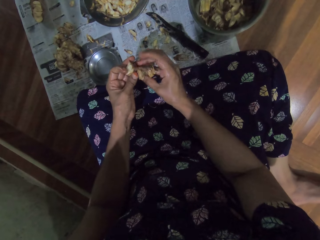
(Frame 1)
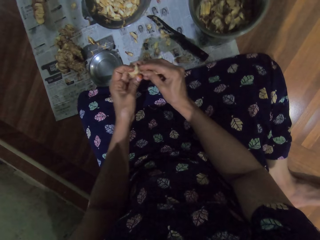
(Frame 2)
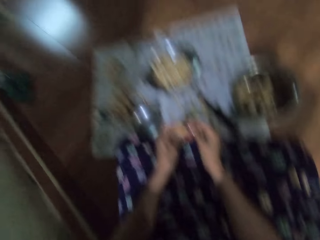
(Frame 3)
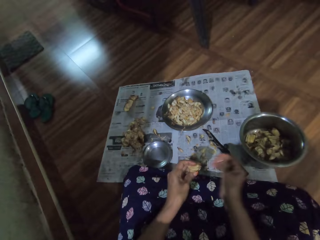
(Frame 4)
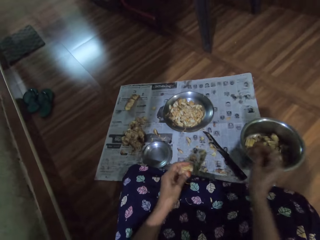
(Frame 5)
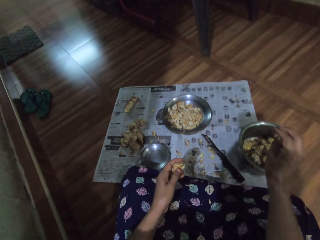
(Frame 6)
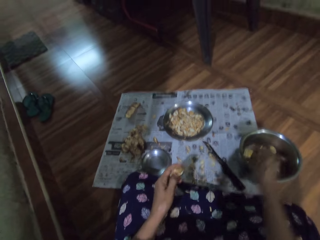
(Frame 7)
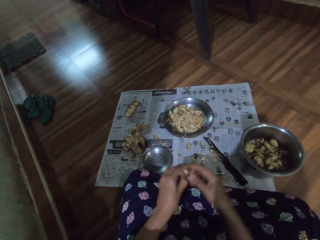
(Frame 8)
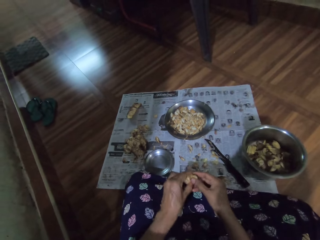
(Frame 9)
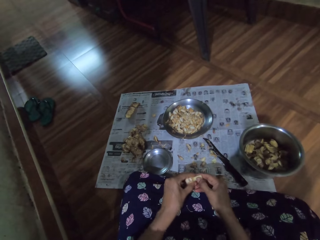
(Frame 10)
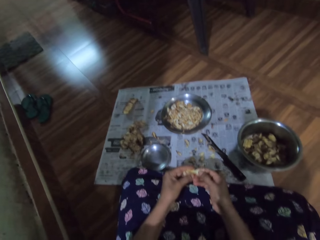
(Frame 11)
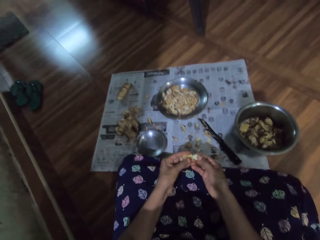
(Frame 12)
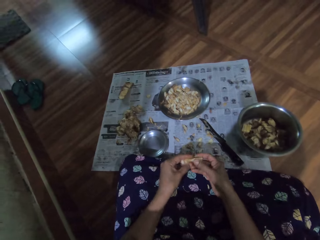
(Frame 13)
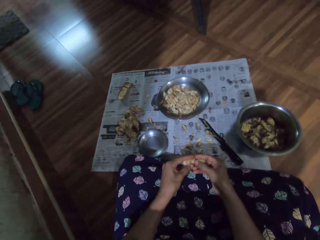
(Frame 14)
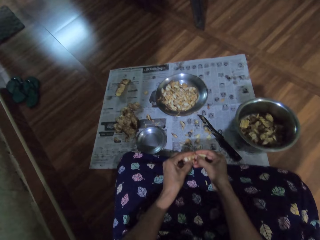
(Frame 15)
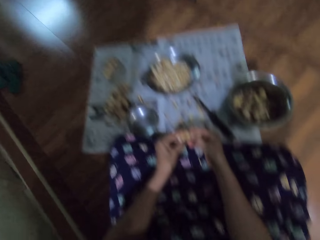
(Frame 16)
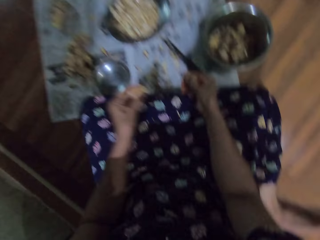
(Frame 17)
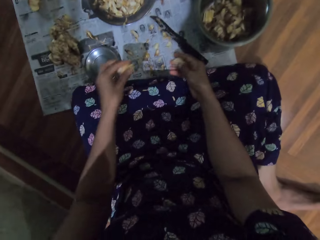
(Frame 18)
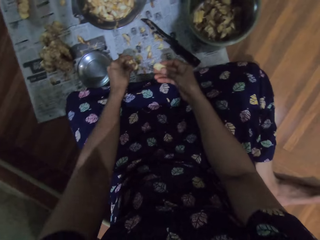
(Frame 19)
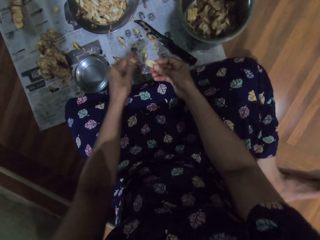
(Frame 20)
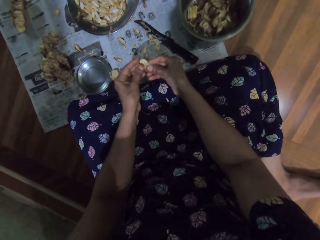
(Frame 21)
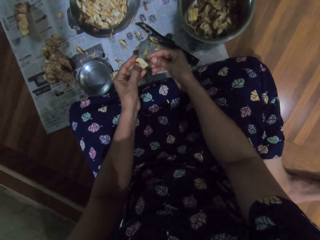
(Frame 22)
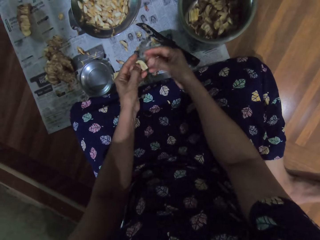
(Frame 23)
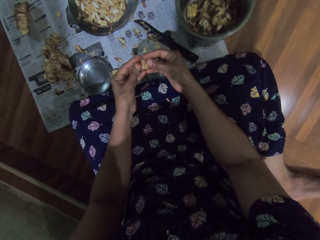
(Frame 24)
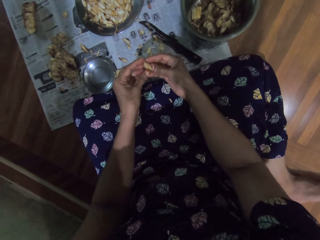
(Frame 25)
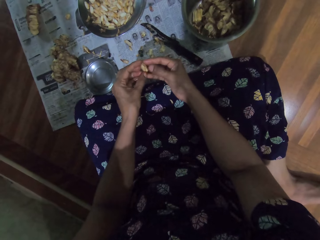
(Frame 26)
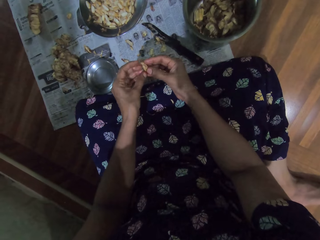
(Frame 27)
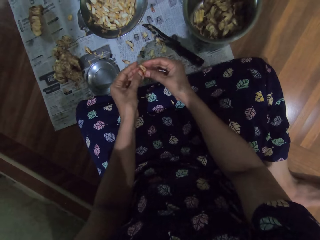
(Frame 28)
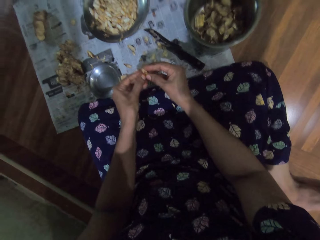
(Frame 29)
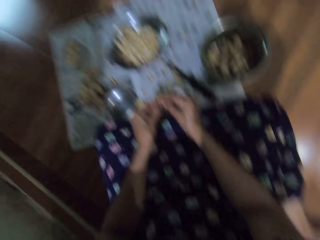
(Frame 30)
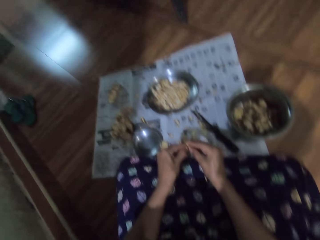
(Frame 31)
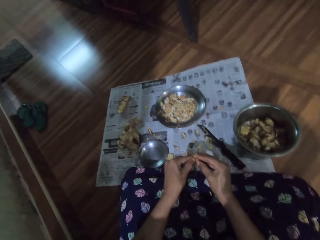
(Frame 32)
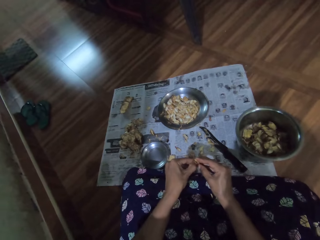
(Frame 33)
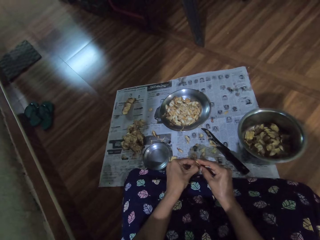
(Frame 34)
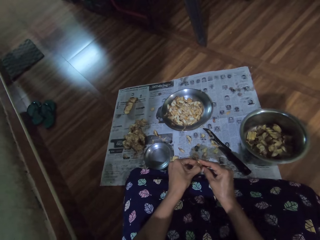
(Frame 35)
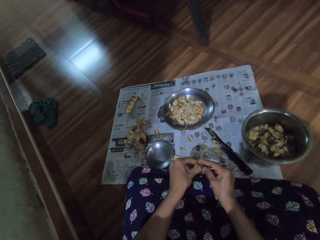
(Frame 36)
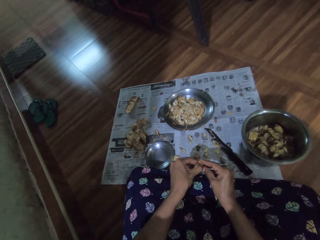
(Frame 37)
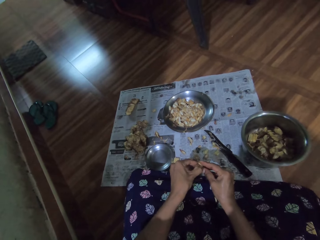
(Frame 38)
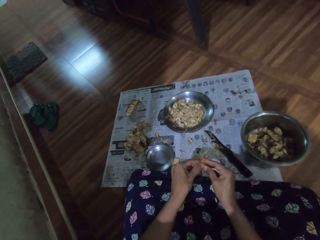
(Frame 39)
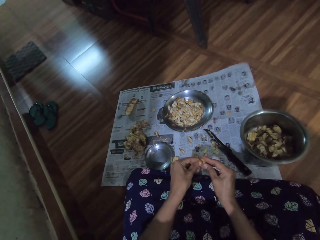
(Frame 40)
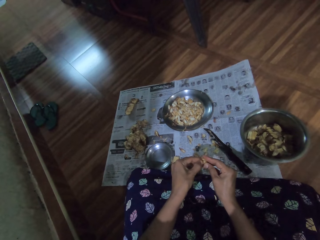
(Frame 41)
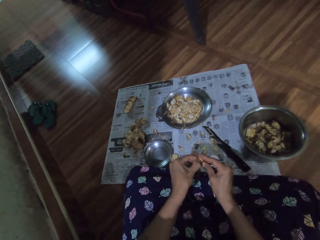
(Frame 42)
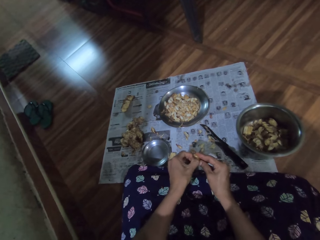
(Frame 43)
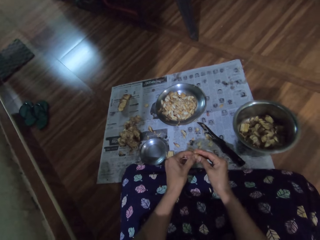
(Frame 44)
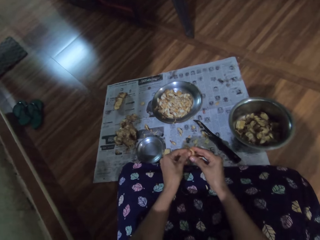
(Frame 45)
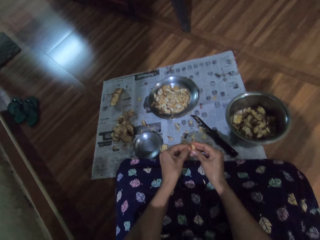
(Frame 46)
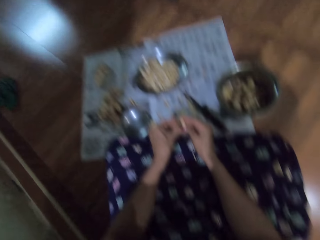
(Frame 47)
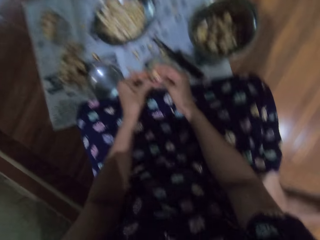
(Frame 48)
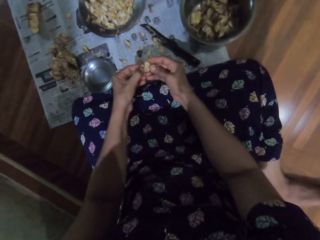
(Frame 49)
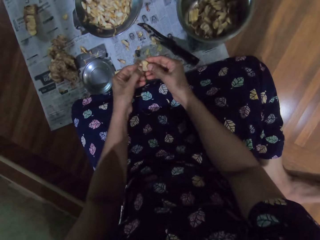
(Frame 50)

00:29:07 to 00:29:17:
The camera wearer drops the garlic in her right hand in the bowl. She drops the garlic in her left hand on the paper. She peels skin off the garlic with her hands. She looks at an entrance.

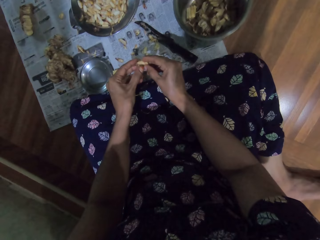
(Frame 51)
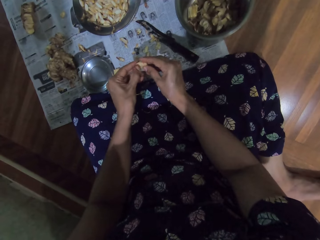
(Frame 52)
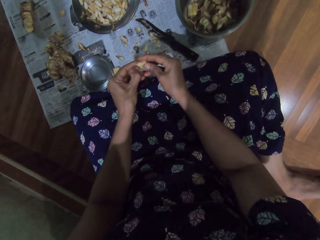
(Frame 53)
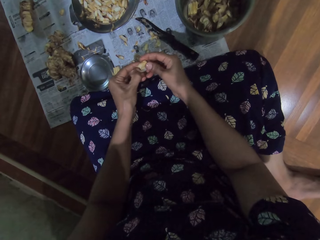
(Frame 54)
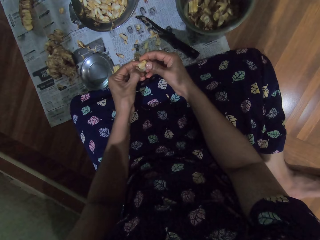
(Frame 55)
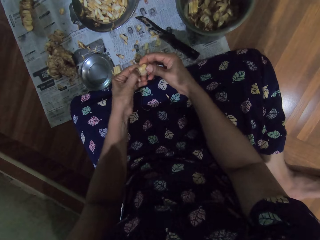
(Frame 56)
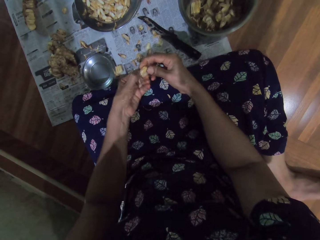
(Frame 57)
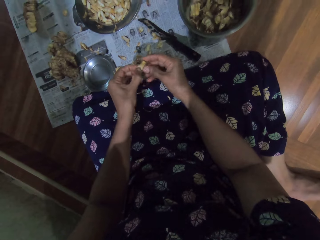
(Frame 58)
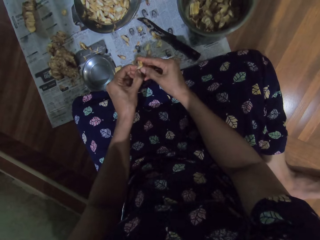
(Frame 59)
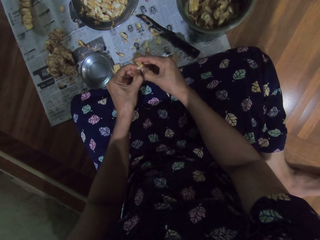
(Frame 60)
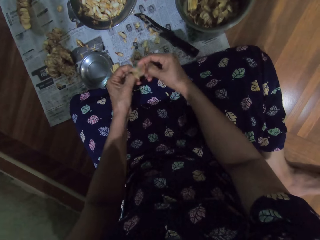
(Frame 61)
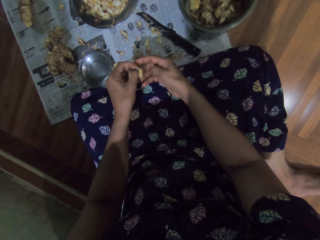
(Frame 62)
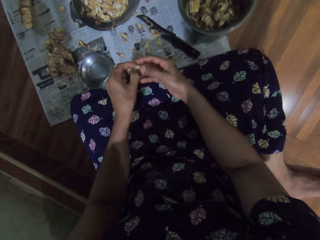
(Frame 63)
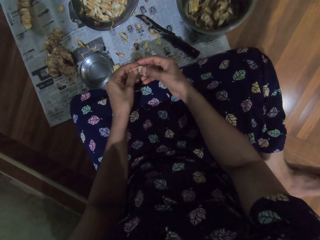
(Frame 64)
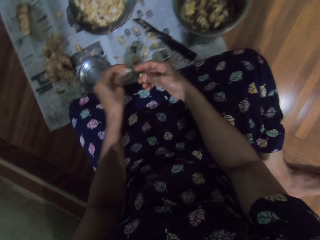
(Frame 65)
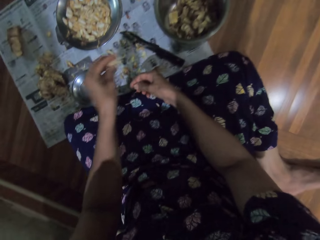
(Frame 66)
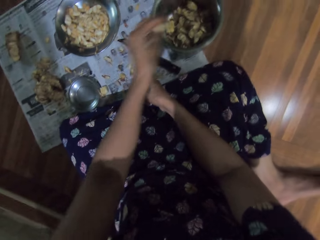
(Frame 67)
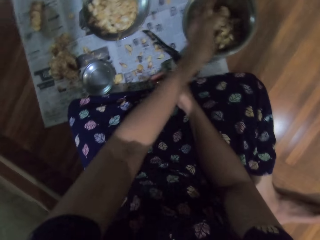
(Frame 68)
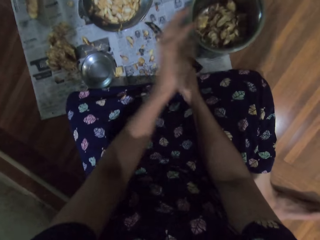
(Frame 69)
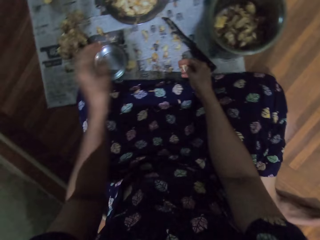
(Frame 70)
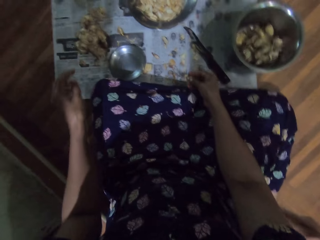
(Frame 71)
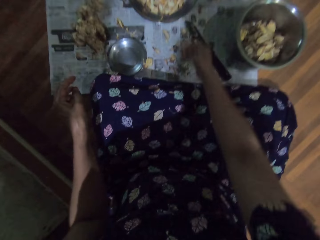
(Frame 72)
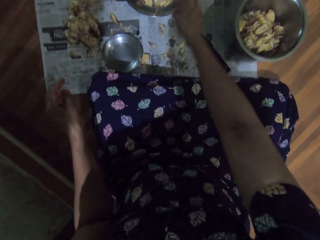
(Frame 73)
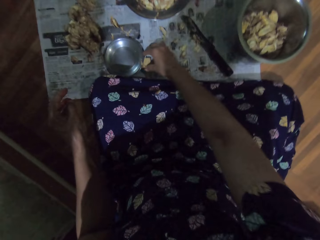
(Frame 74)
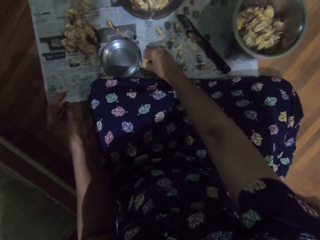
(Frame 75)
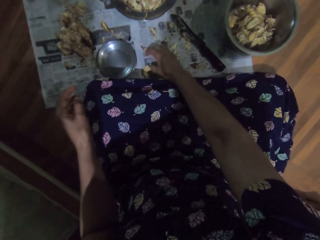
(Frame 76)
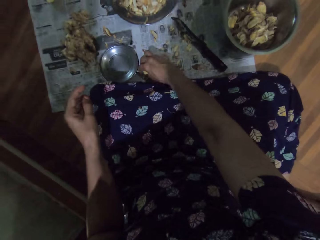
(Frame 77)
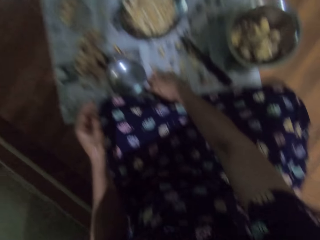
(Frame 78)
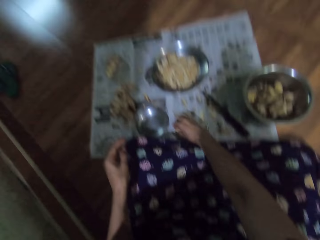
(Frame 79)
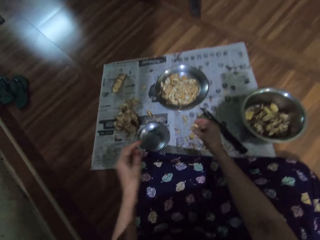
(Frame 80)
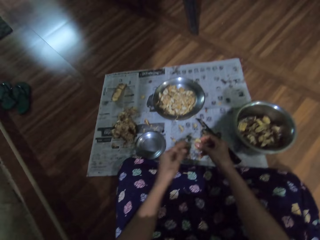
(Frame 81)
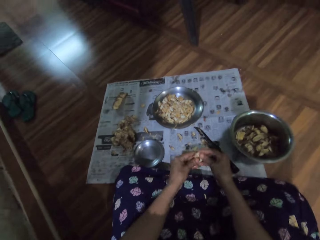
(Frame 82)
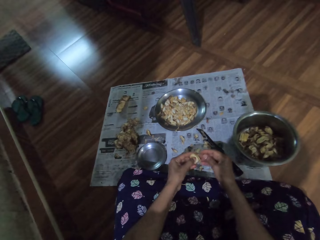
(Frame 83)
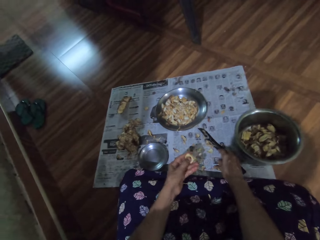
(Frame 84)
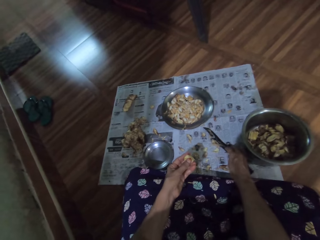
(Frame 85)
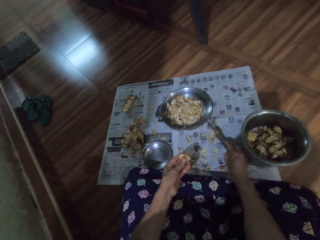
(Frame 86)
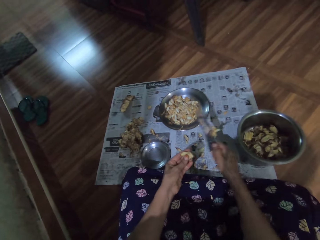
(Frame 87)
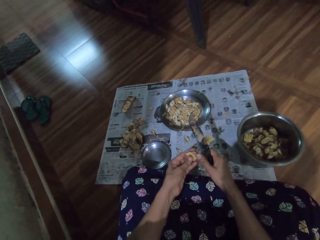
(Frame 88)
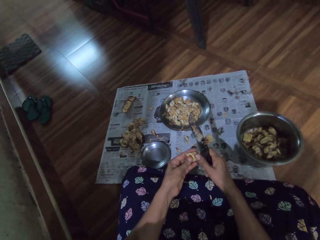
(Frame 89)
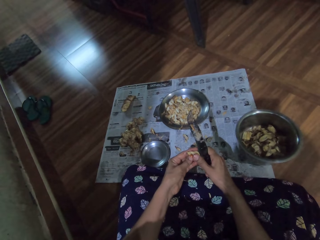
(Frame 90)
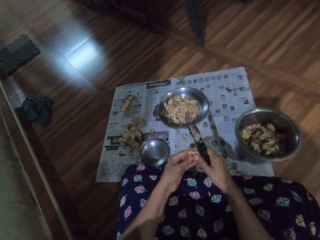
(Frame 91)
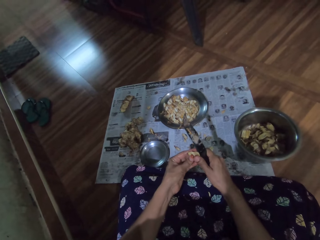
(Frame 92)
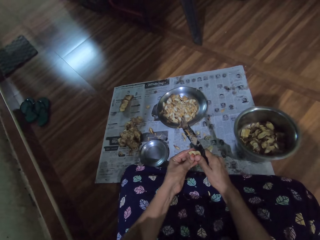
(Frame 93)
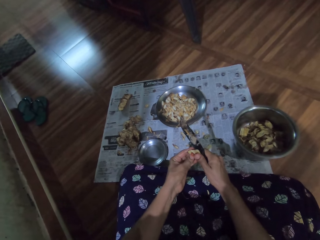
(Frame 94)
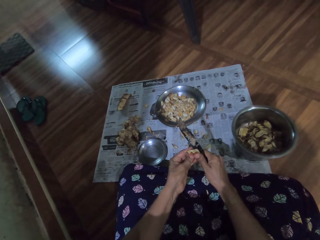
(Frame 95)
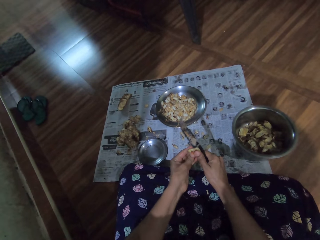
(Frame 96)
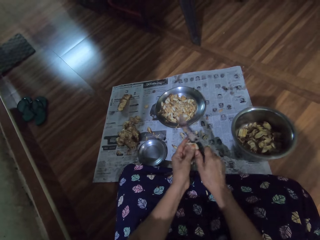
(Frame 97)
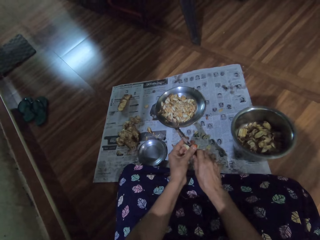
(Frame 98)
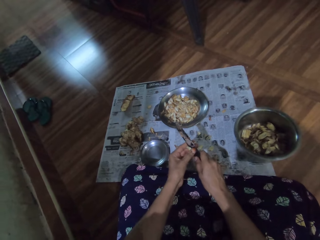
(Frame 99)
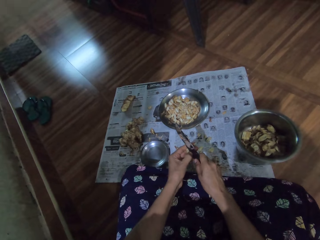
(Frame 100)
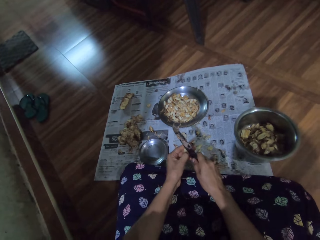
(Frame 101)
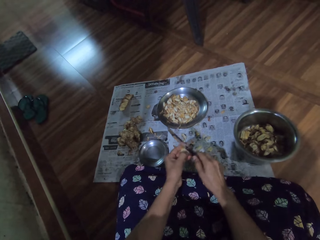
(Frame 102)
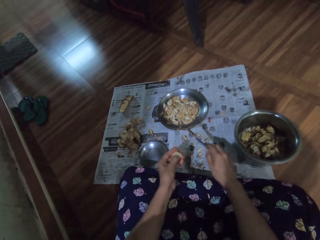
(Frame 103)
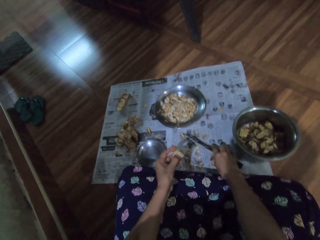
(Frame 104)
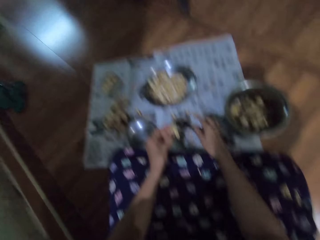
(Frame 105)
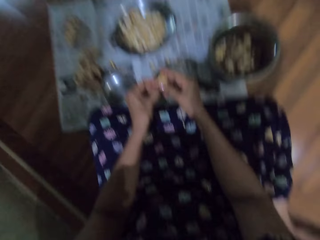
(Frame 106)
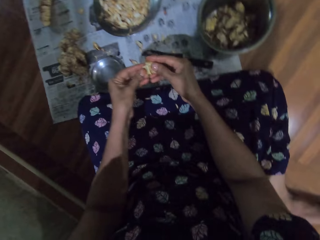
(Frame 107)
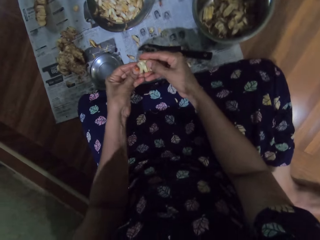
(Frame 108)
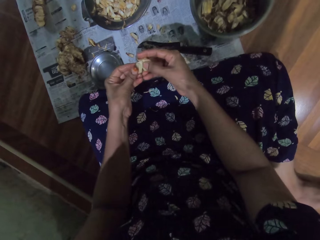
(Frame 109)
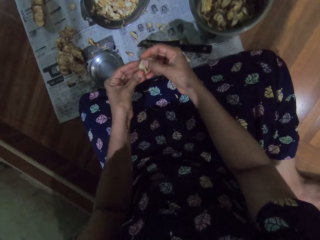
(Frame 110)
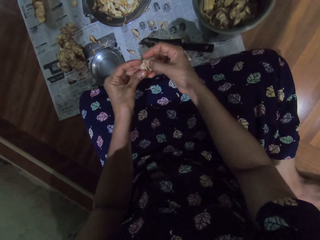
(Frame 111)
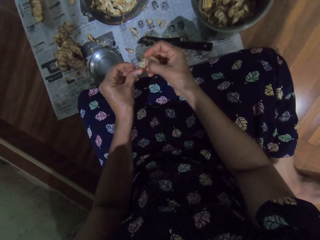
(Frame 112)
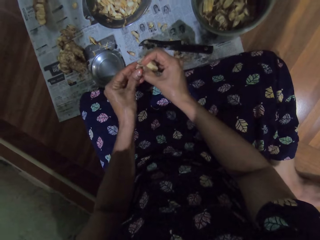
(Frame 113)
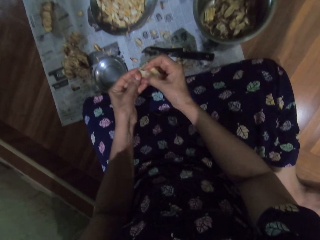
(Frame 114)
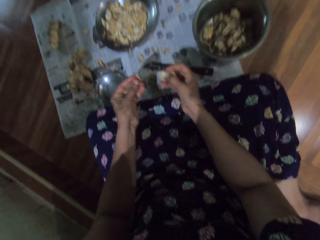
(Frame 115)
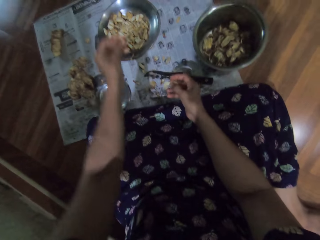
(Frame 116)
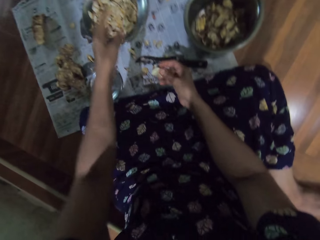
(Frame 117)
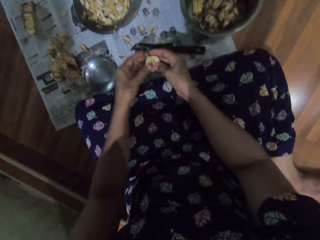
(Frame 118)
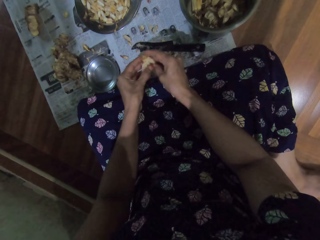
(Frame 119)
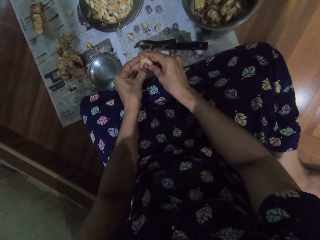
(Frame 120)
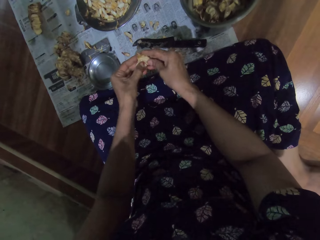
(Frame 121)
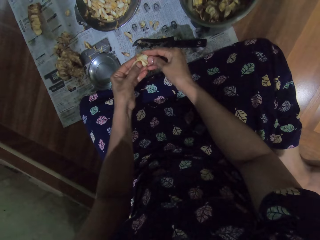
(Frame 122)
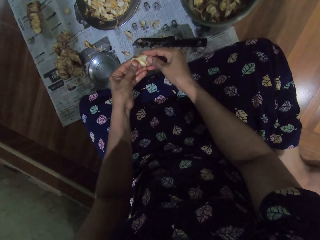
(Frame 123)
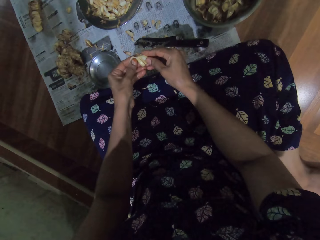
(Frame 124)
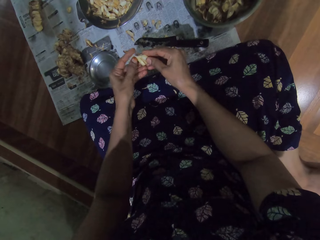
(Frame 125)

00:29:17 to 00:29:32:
The camera wearer converses with a man. The camera wearer drops the garlic in her left hand in the bowl. She drops the garlic in her right hand in the plate. She picks garlic from the paper with her right hand. She peels skin off the garlic with her hands. She picks the knife from the paper with her right hand. She slices the garlic in her left hand with the knife in her right hand. She peels the garlic with the knife. She drops the knife in her right hand on the paper. She peels skin off the garlic with her hands. She drops the garlic in her left hand in the plate. She peels skin off the garlic with her hands.
